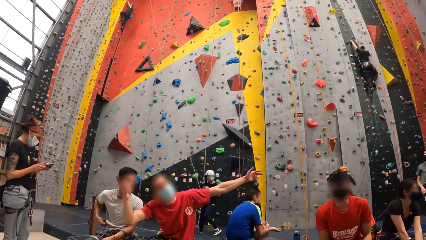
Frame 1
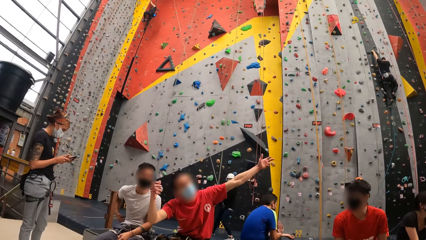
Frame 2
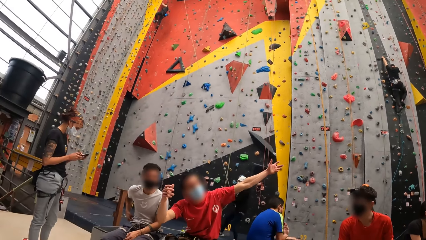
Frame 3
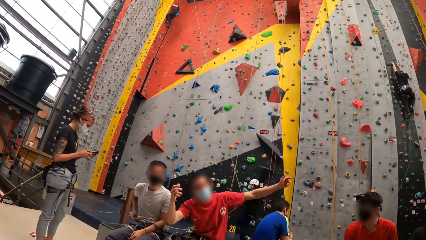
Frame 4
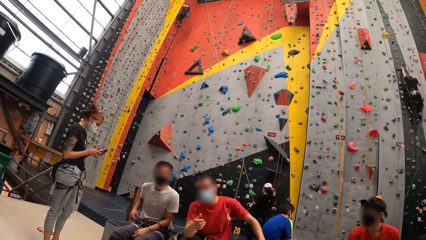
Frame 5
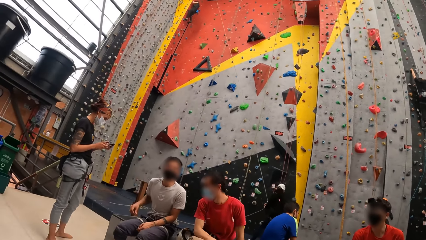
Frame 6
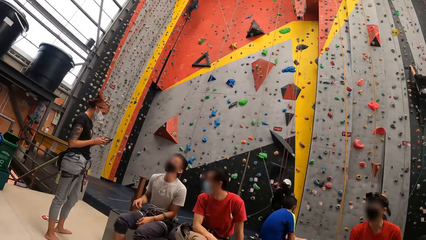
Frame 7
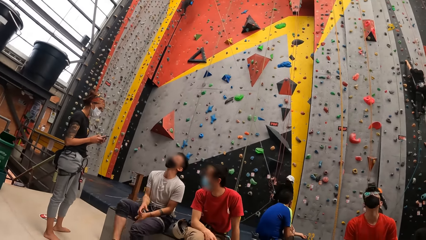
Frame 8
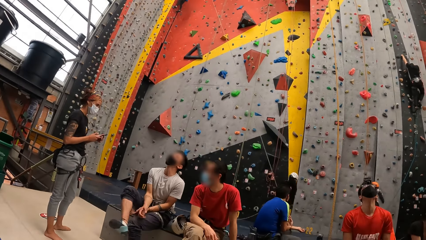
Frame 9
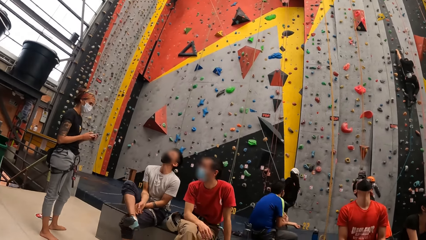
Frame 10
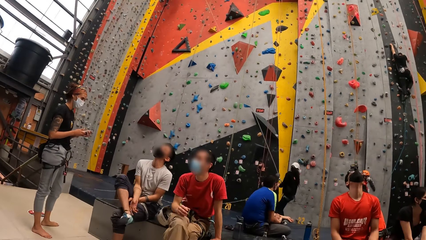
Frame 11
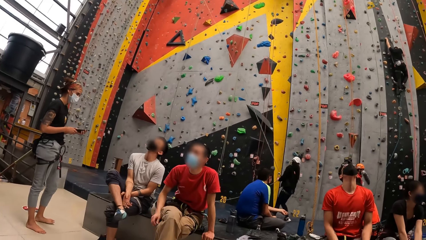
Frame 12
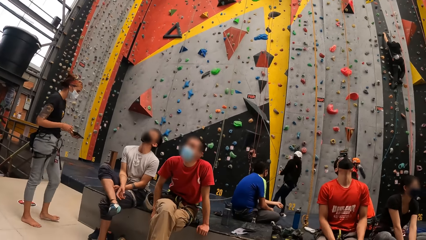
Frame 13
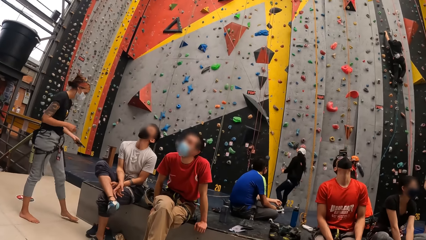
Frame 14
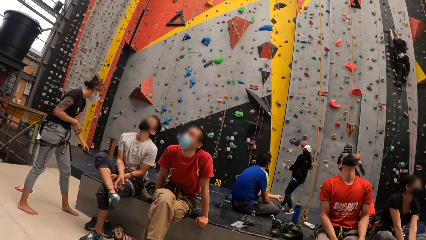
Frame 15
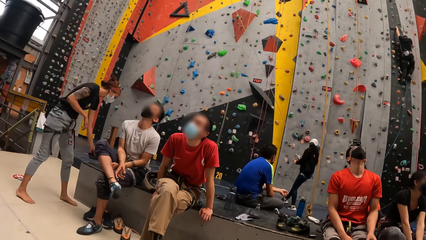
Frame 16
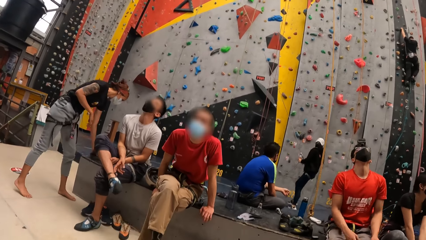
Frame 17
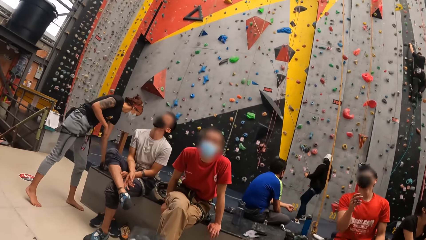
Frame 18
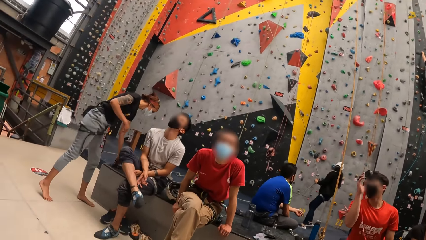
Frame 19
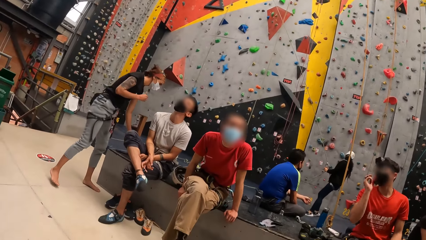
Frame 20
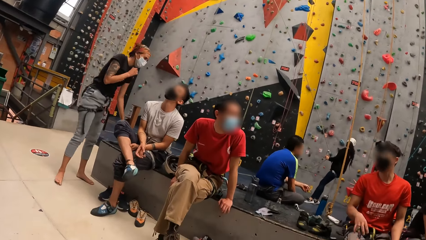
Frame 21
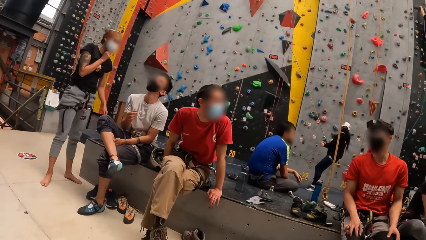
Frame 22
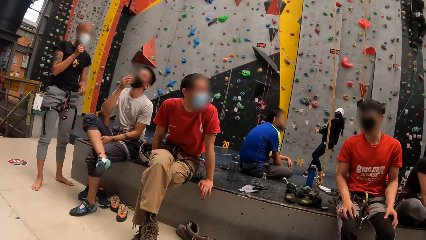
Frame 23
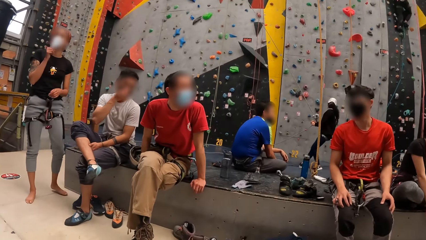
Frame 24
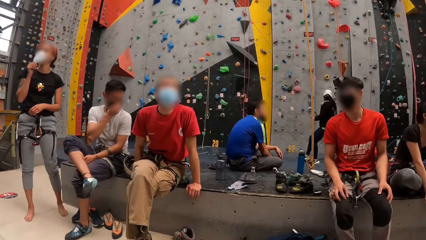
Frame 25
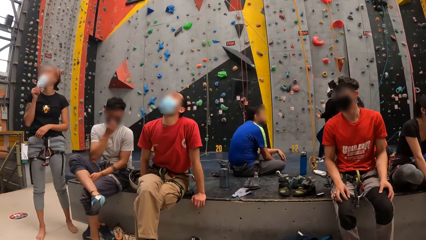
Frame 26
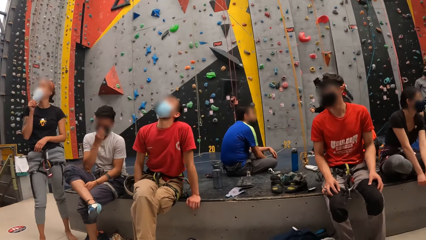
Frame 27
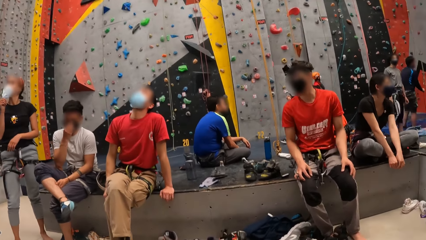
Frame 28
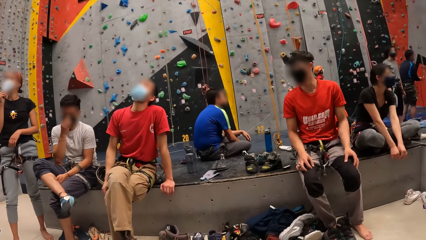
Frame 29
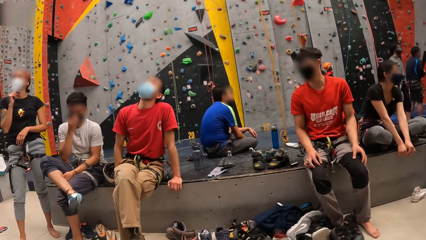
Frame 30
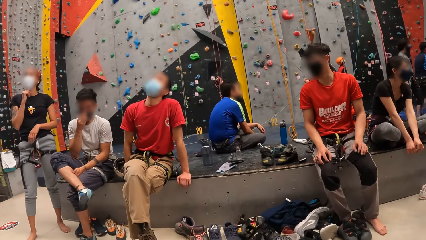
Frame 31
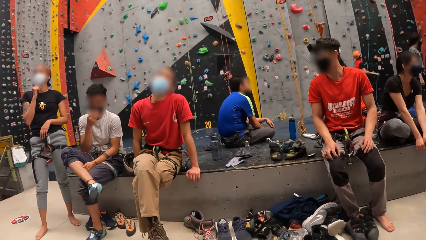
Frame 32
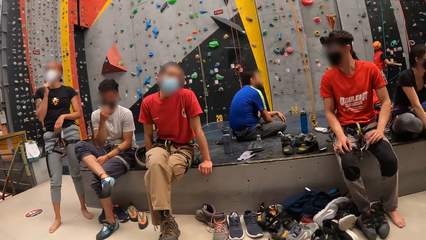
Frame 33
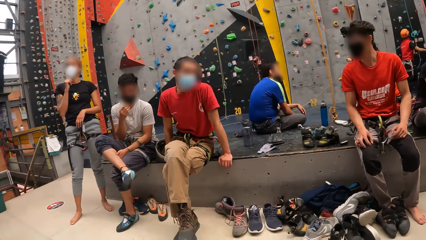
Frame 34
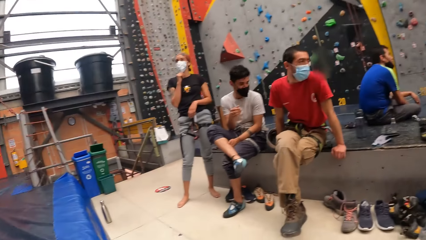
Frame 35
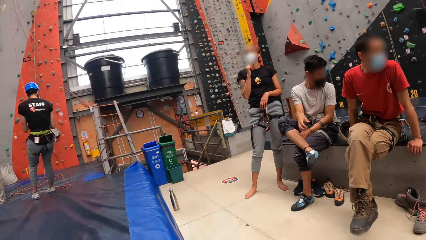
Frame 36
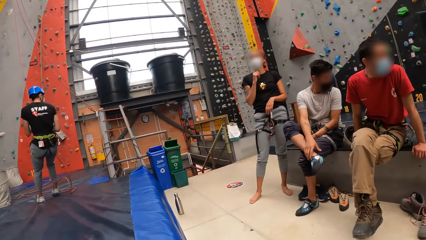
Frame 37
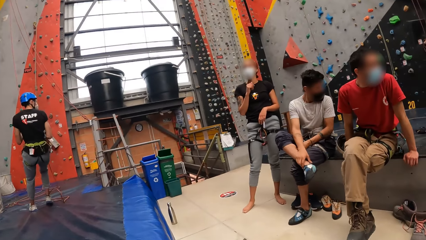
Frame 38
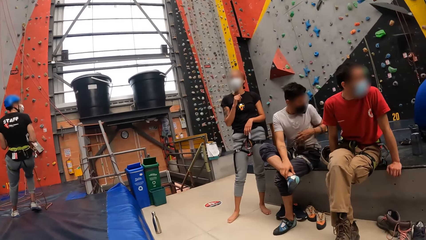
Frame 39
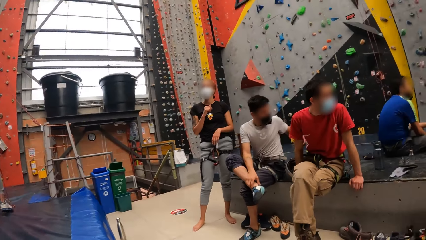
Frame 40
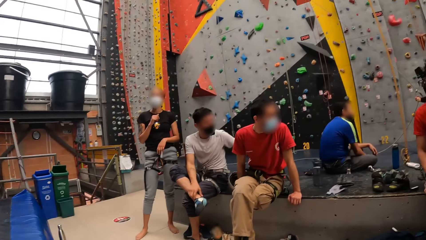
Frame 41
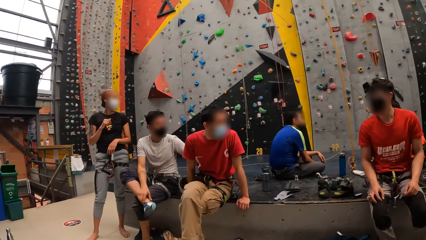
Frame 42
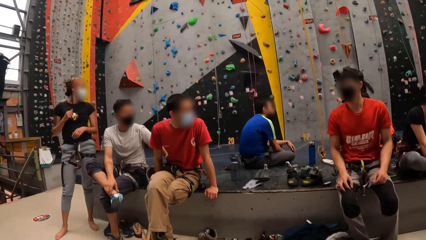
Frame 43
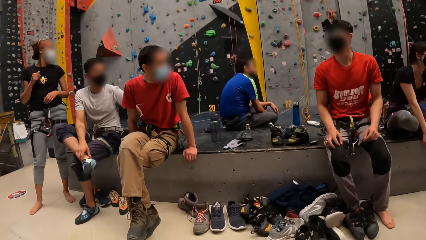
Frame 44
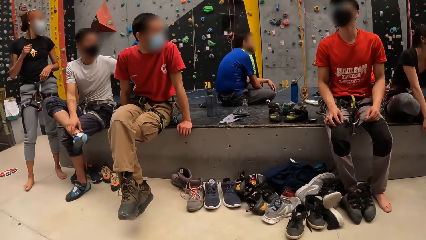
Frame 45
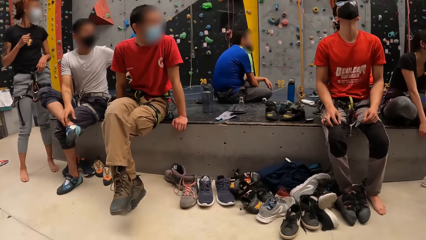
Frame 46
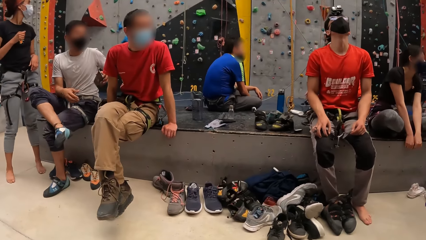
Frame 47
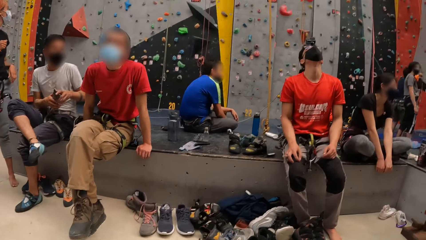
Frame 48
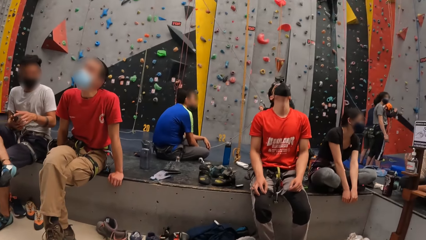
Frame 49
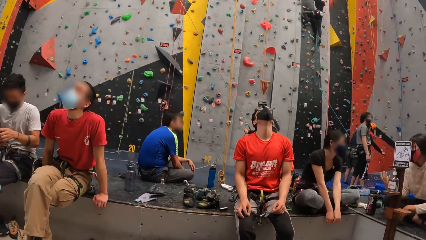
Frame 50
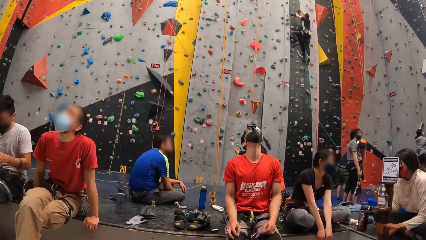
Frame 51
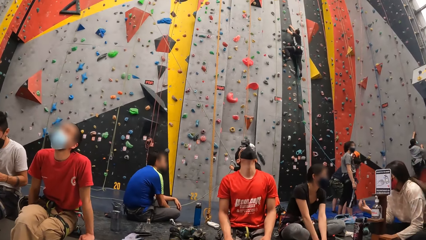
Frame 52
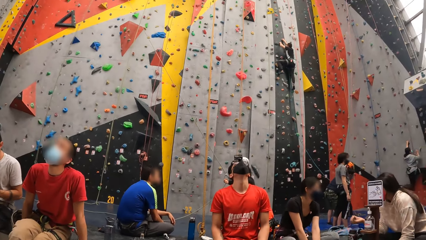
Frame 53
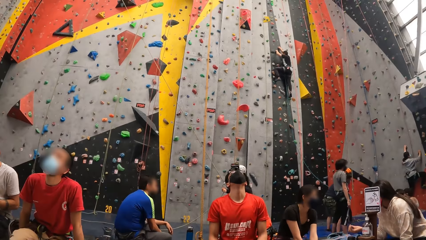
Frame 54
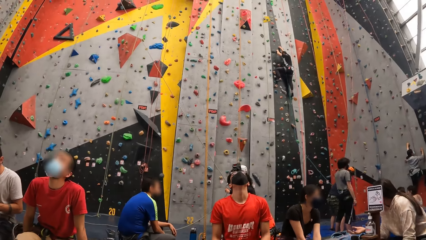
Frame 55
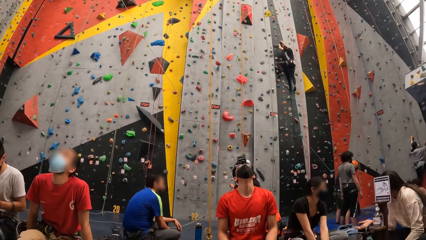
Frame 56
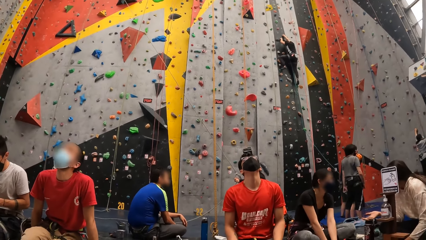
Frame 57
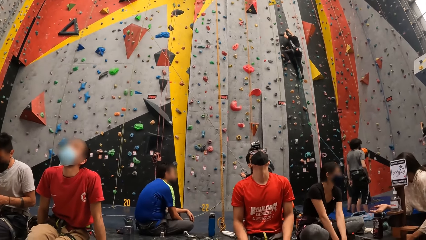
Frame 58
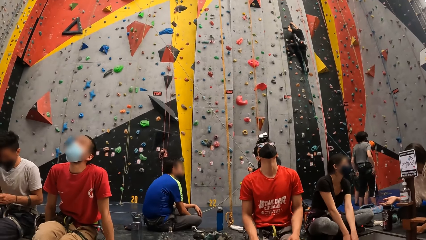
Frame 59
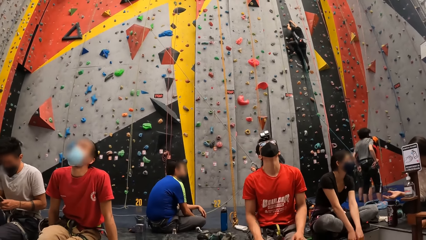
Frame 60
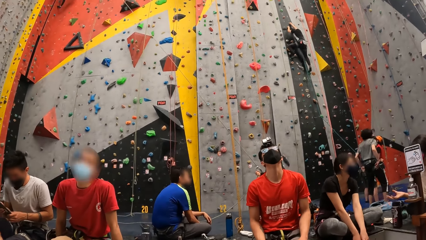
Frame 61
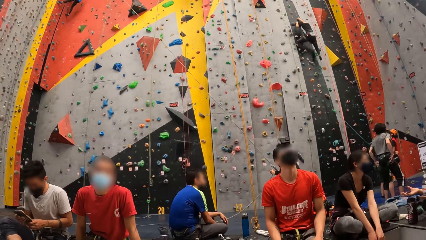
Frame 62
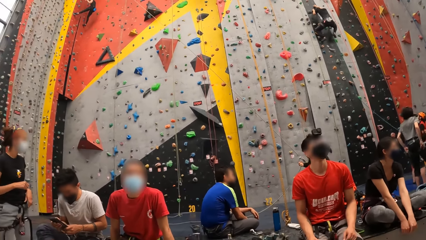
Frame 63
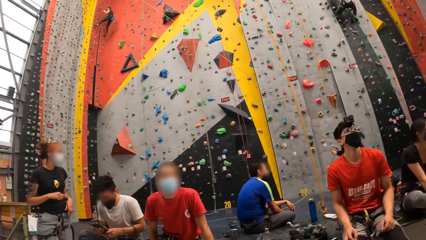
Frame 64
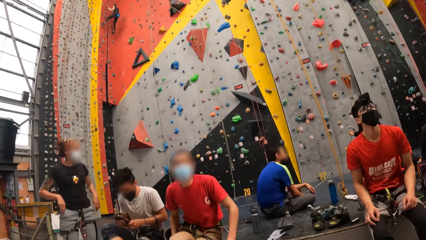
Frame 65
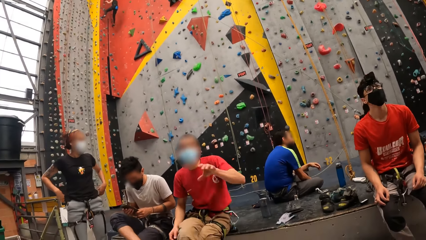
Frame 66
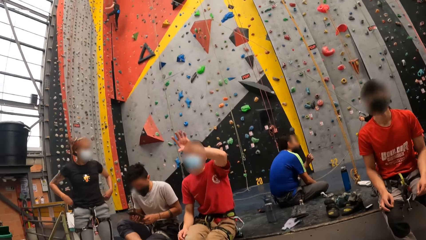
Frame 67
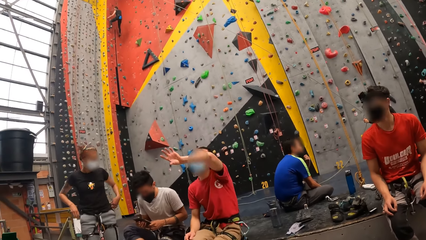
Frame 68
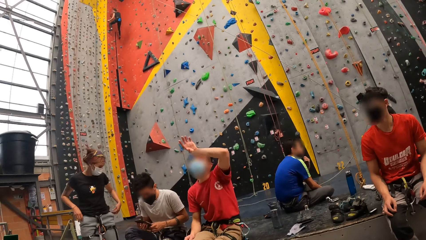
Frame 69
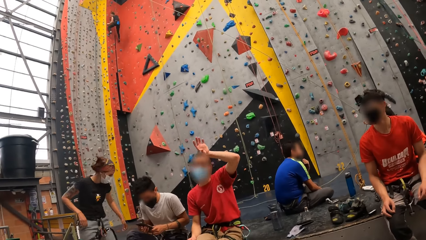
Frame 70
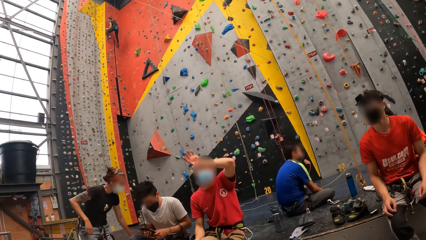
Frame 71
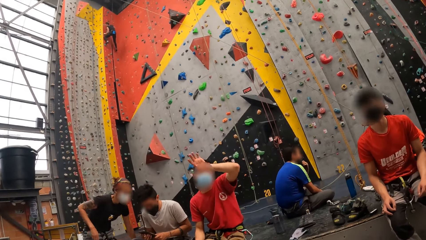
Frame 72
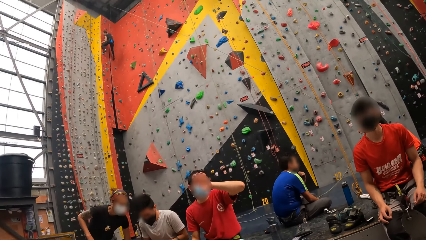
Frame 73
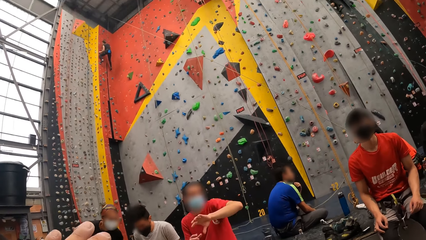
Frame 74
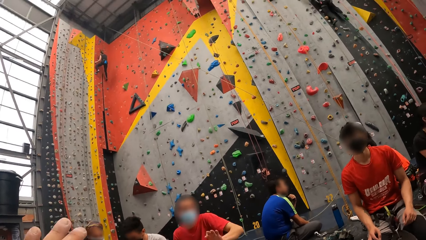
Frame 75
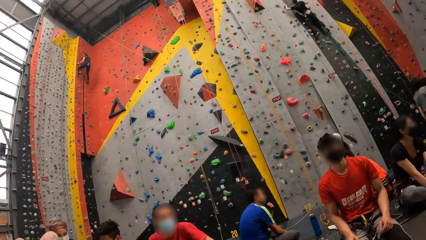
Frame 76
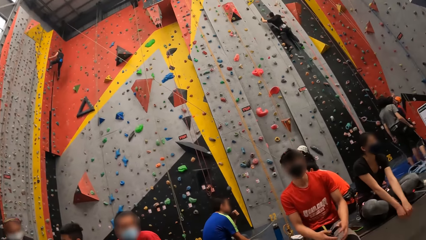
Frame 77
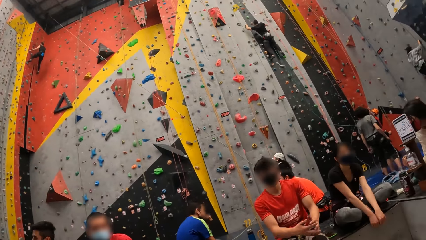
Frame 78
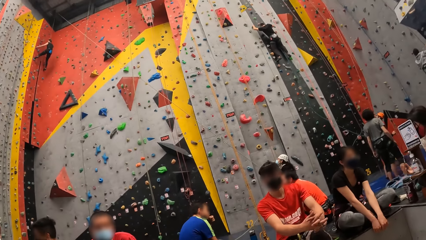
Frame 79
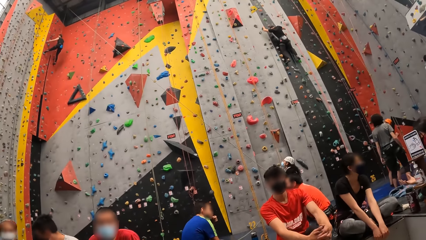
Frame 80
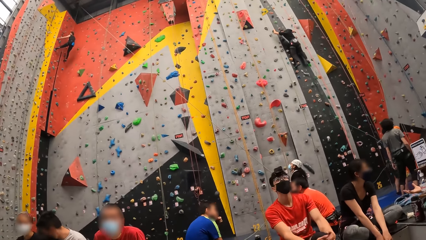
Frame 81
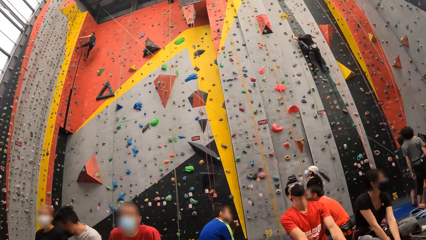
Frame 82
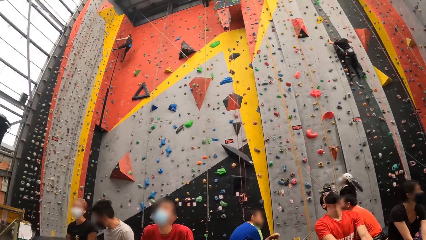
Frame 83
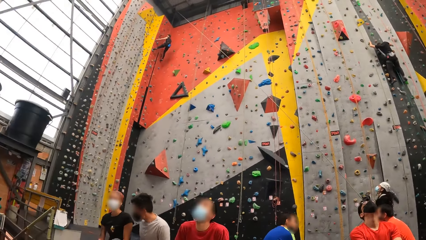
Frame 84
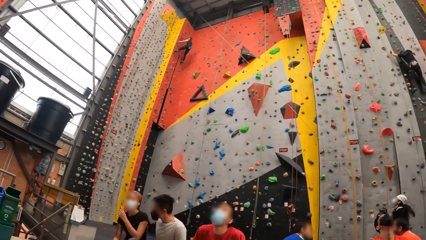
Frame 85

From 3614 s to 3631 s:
A man gestures with his hands. The camera wearer looks around. A lady puts her phone on top of the seating bay. The camera wearer lifts something. Another man picks up his phone from the seating bay. A third man looks up at the ceiling. The first man raises his hand on top of his head. The camera wearer moves a hand. The first man lowers his hand.
